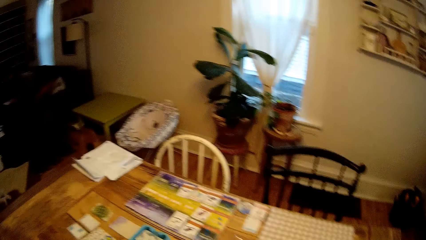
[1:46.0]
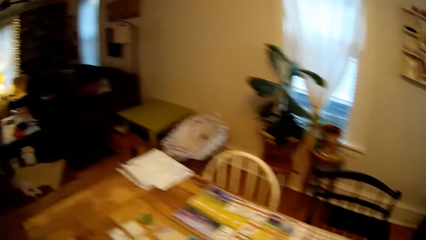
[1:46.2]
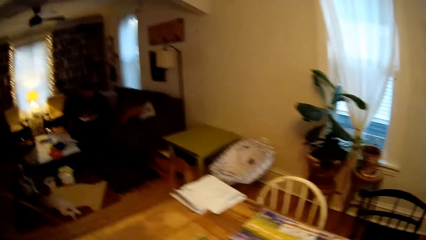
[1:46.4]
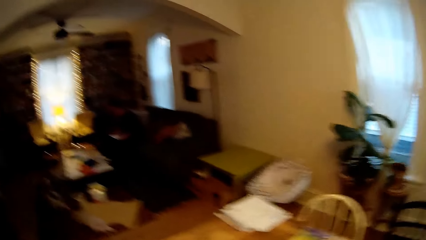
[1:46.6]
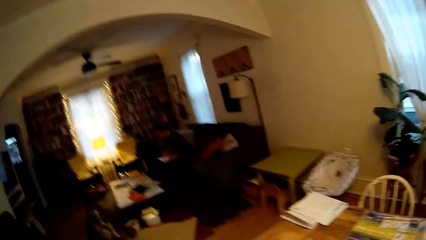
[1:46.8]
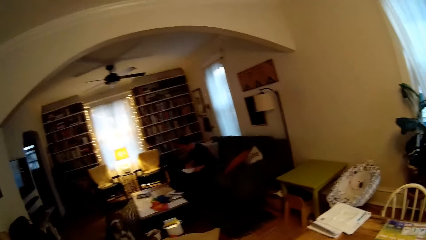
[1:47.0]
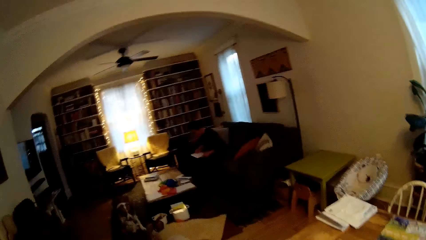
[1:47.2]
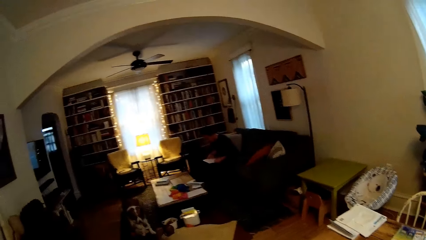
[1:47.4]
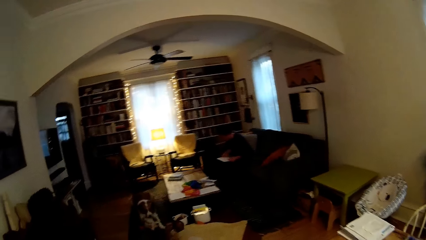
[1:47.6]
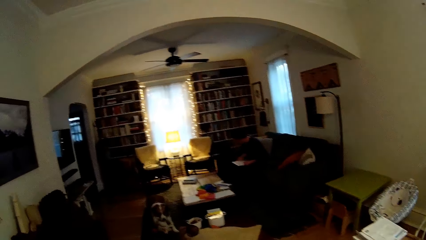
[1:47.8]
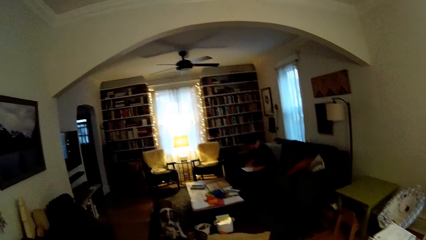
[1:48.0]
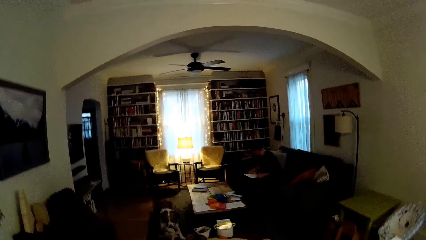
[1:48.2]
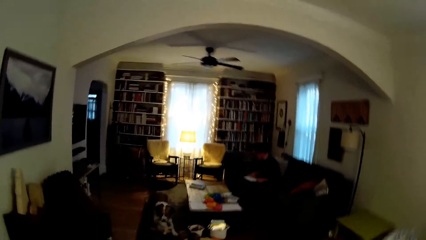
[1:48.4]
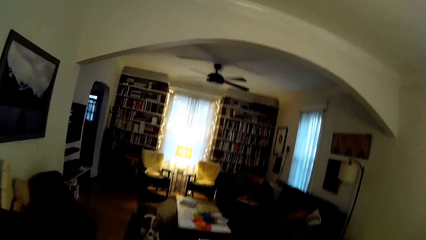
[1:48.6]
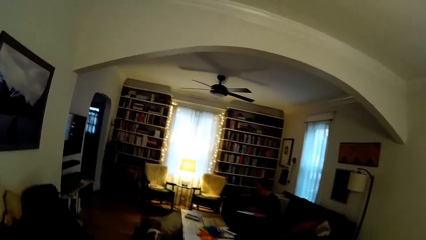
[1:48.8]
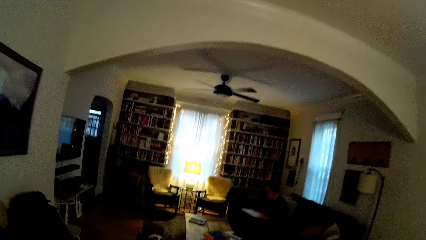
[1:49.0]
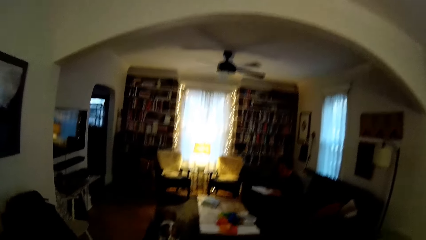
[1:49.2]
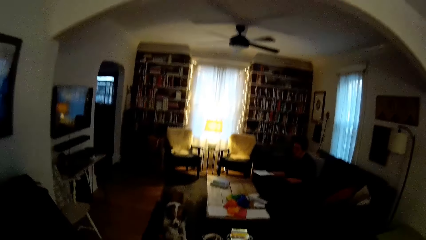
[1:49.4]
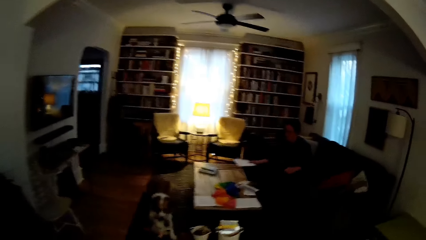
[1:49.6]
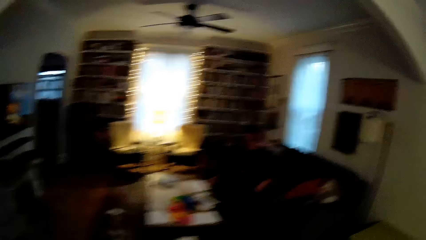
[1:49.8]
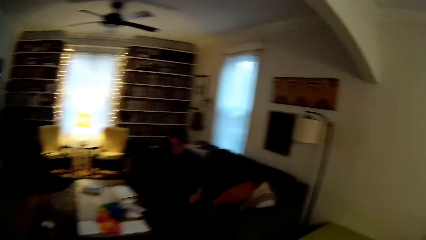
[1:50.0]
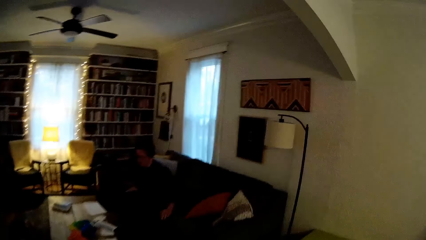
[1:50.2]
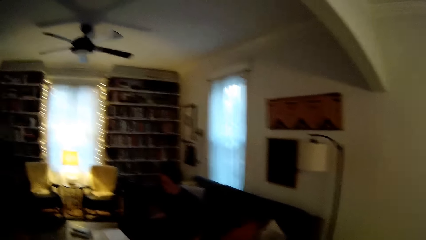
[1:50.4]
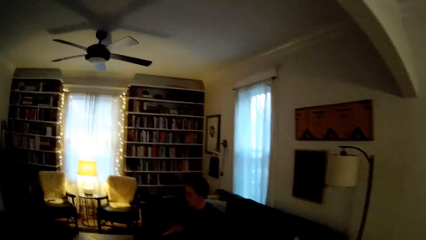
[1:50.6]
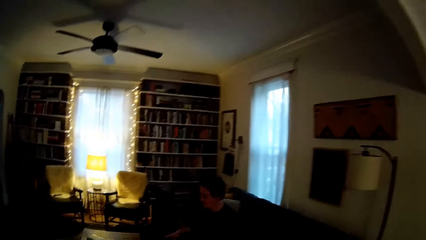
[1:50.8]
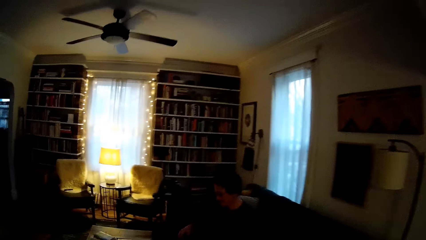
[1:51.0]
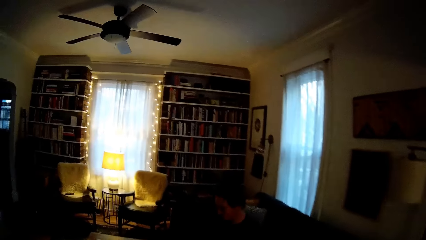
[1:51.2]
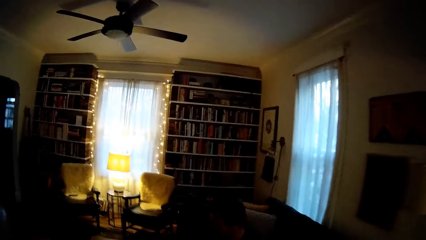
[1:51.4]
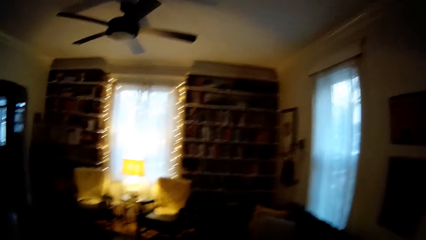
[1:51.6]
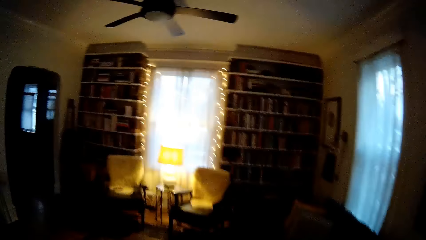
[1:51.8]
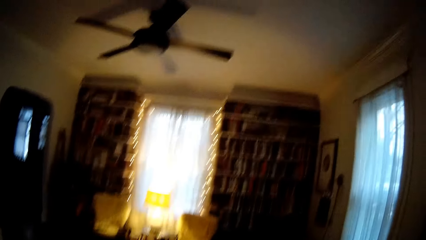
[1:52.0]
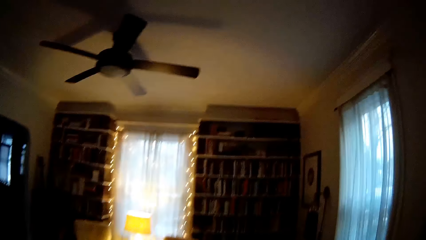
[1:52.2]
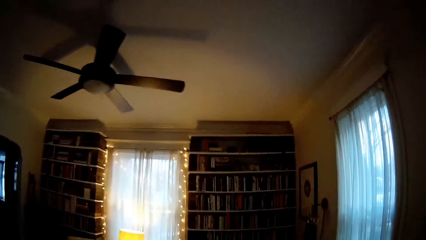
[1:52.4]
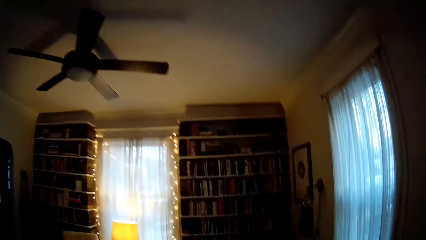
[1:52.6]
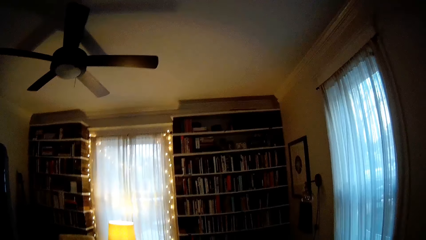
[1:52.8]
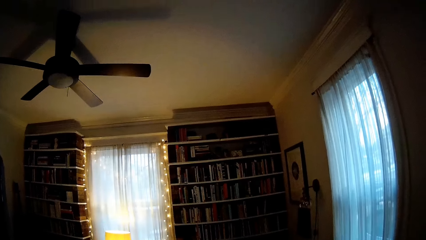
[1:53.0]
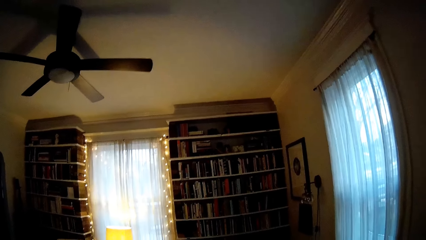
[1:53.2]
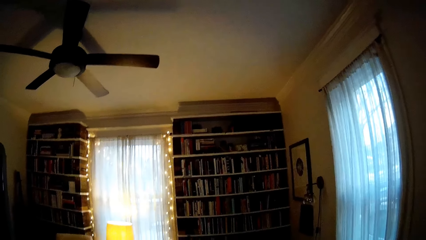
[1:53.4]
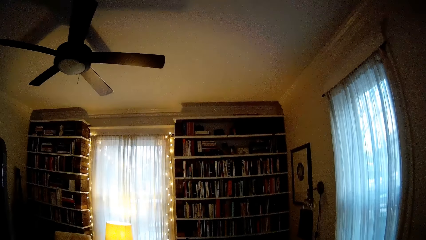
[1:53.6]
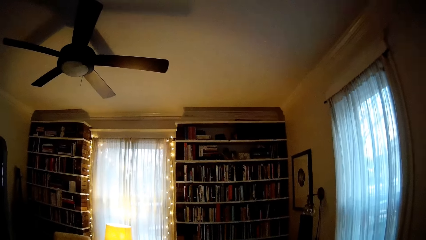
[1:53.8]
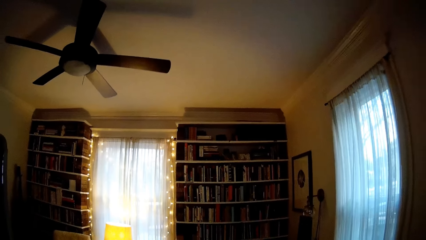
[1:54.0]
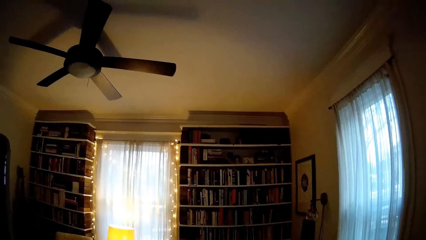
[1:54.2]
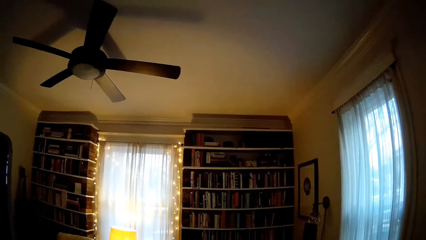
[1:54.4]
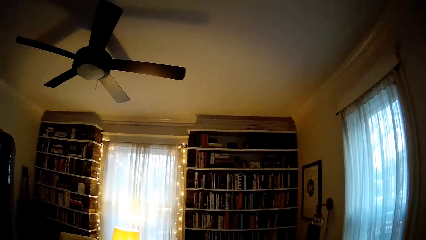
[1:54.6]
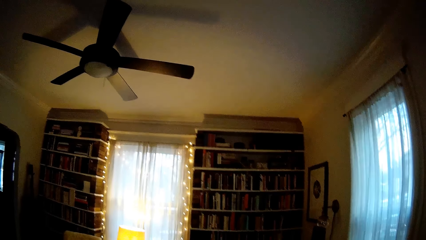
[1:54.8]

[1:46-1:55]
The man drops the piece of paper on the second table with his right hand.

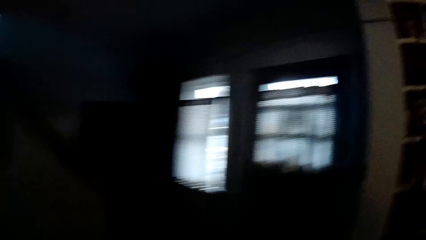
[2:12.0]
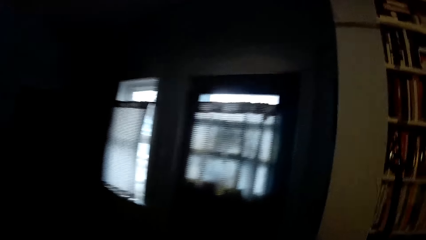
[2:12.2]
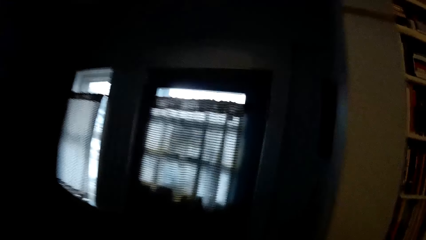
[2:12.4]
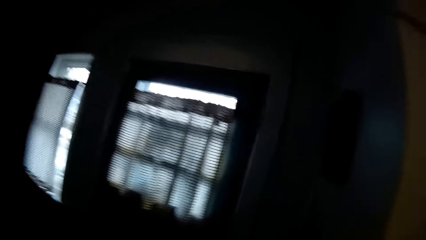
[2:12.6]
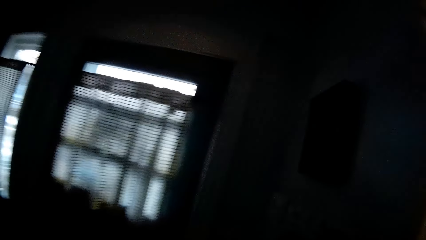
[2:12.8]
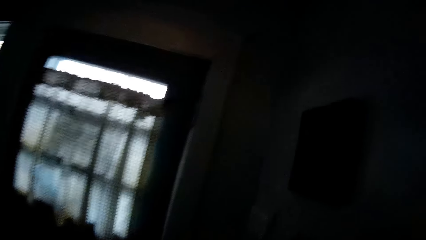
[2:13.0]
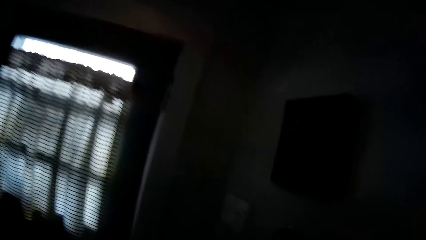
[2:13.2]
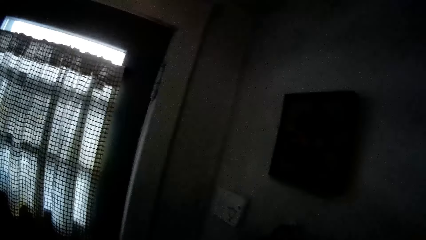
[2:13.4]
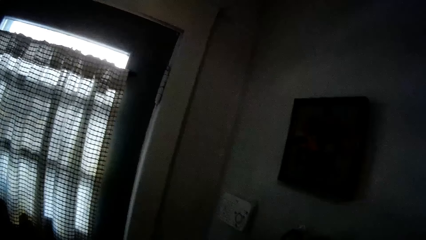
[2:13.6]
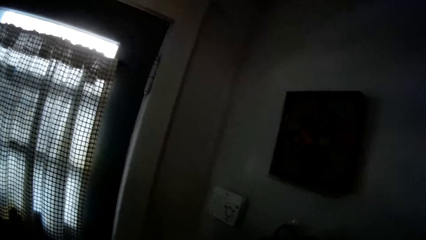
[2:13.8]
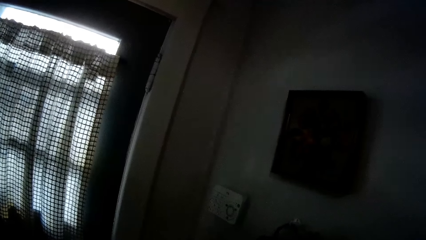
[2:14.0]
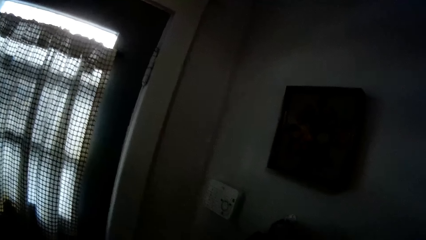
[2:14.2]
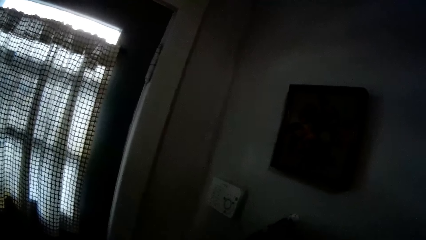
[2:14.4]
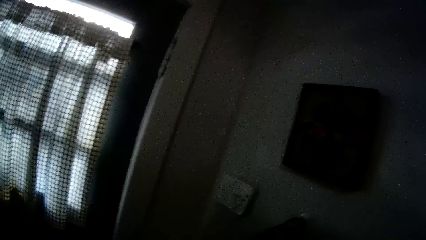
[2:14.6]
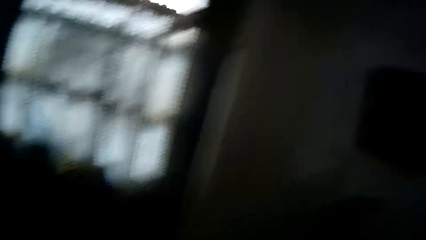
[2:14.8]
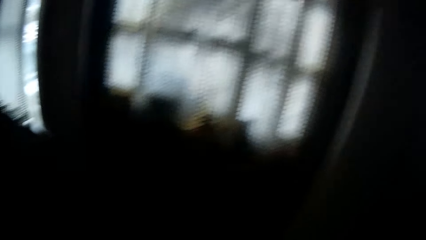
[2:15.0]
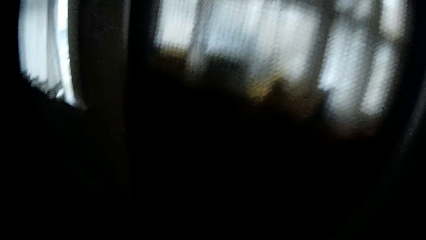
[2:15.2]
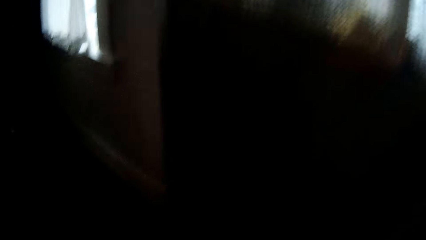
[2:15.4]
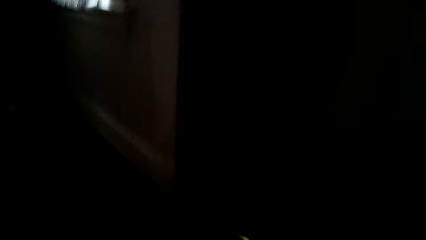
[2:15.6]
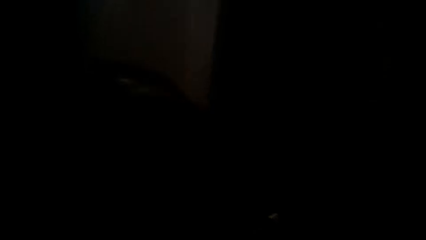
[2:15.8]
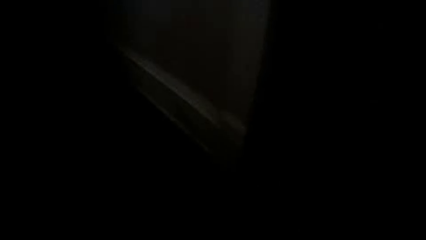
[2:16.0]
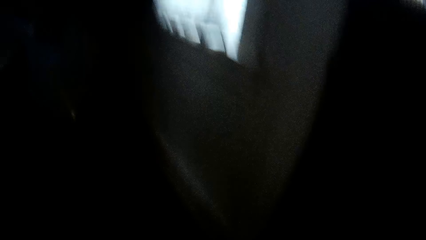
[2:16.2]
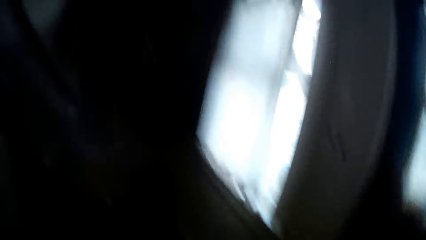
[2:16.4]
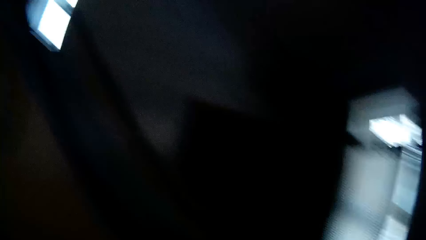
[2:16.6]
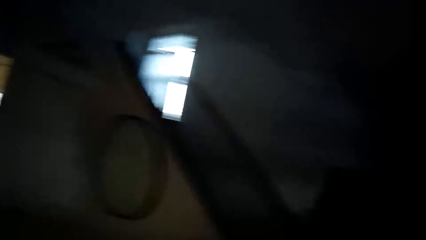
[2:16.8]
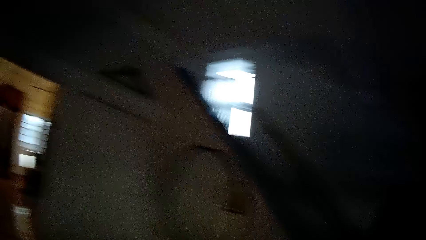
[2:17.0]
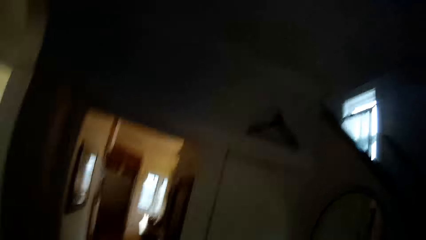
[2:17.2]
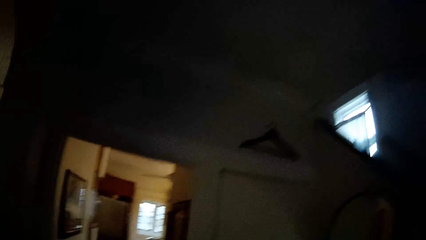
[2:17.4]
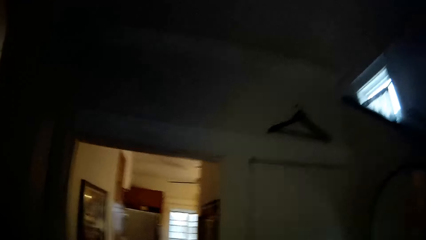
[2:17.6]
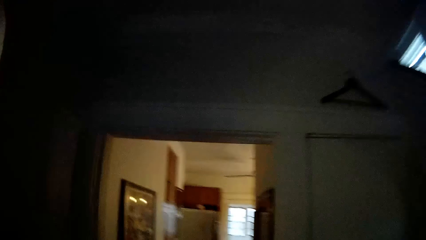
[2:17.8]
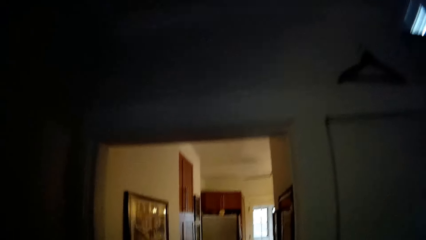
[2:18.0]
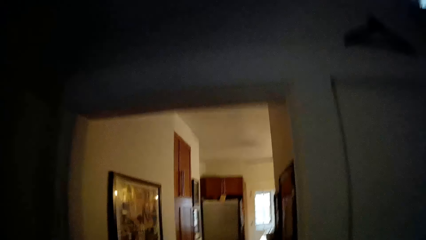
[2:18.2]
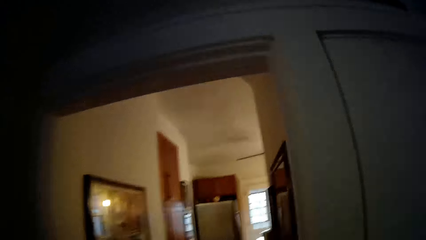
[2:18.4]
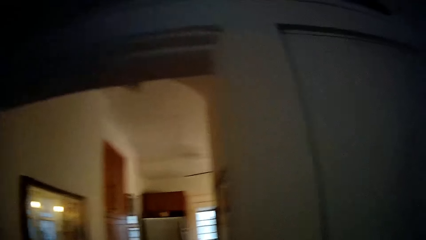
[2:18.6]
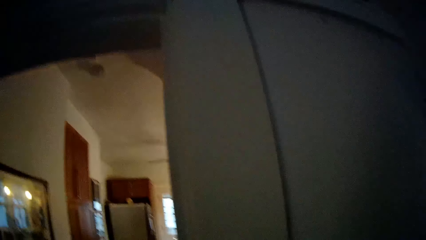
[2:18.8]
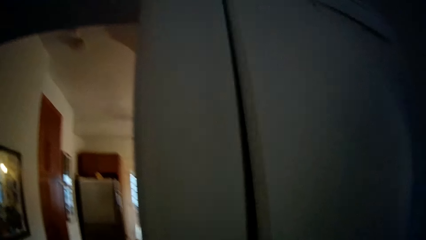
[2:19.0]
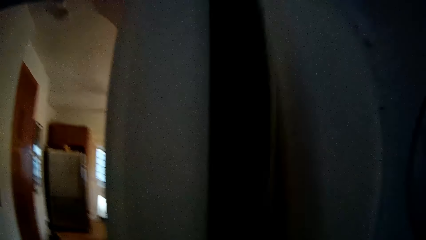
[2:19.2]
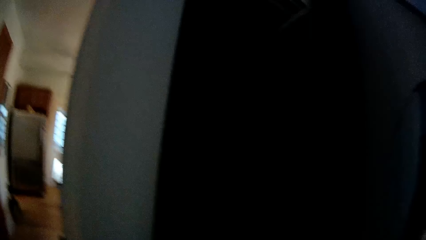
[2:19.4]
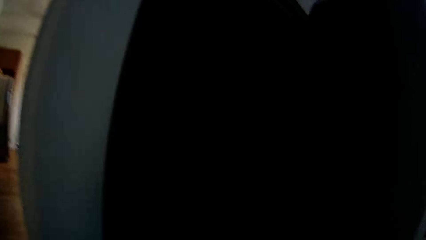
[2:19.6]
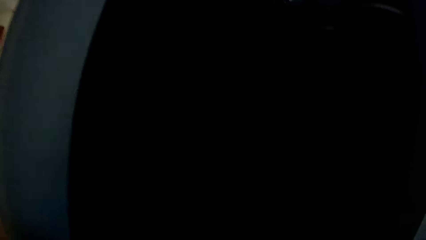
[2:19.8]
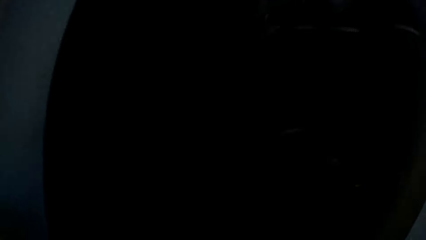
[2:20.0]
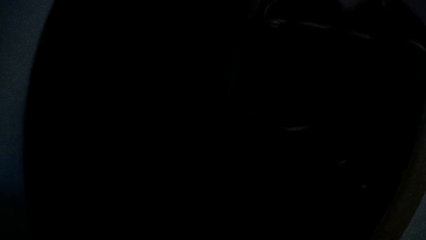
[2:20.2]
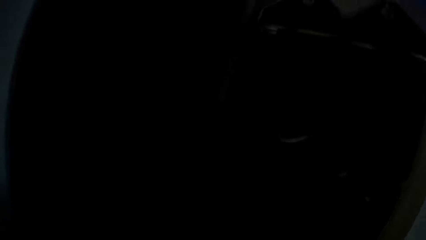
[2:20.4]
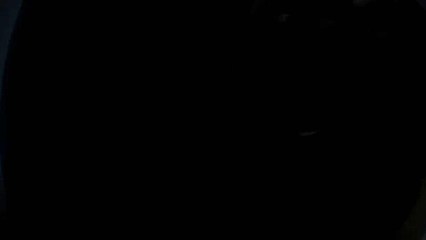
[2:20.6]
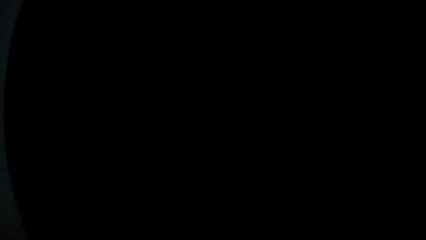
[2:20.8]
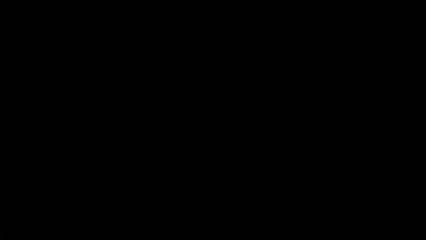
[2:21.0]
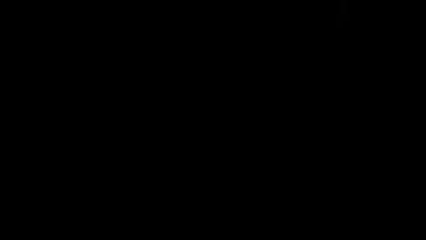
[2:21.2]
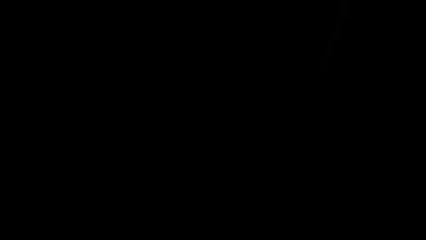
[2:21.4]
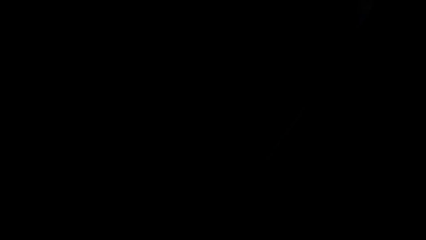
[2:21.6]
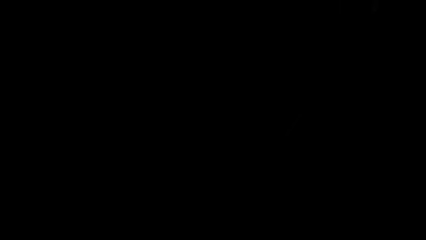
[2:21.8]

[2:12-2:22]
The camera wearer presses a wall switch with her right hand. She opens a door to the kitchen with her right hand.
